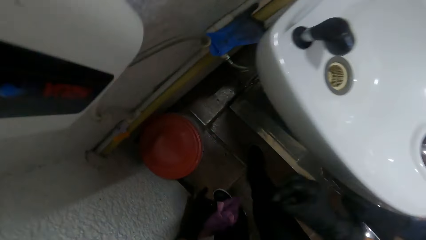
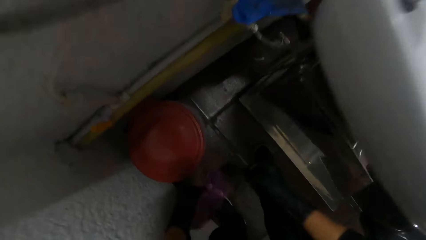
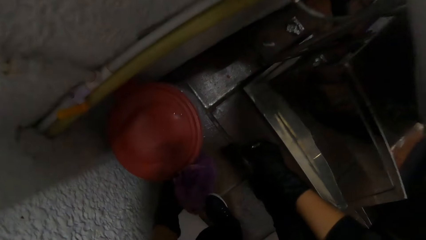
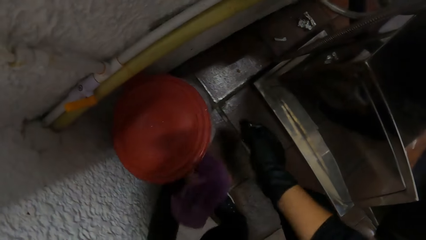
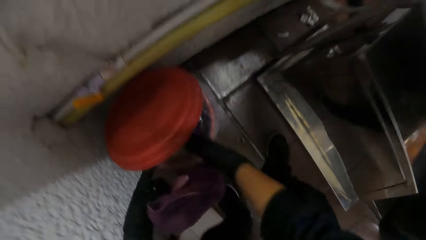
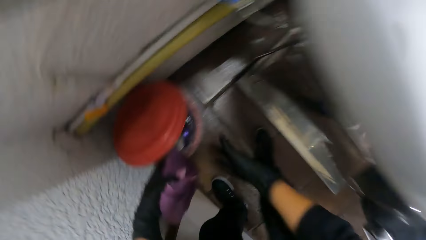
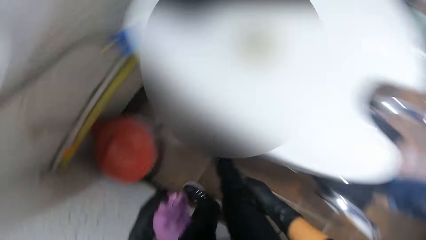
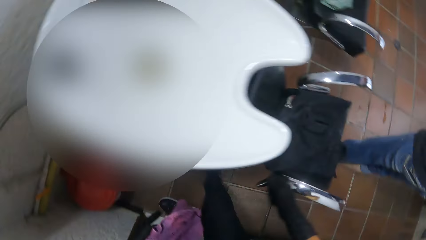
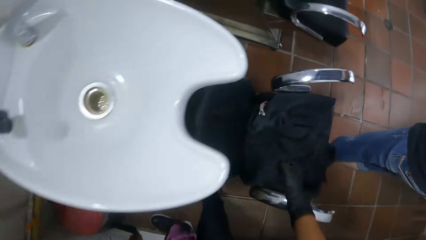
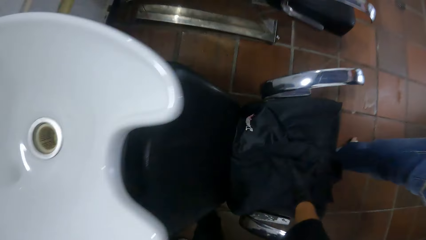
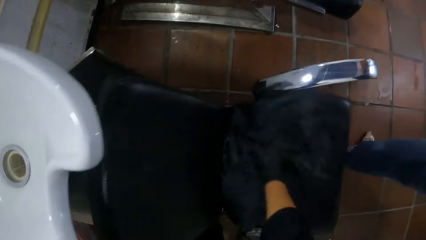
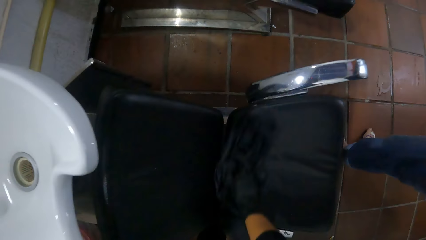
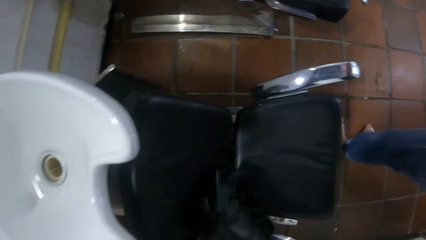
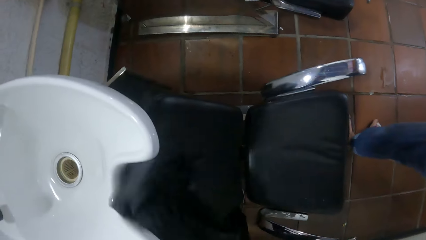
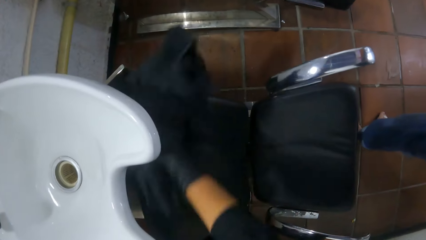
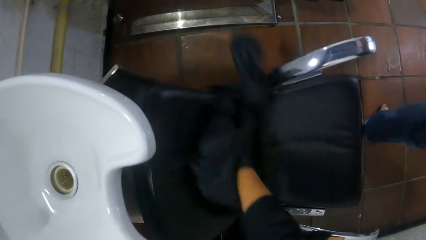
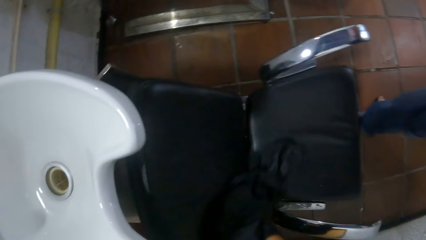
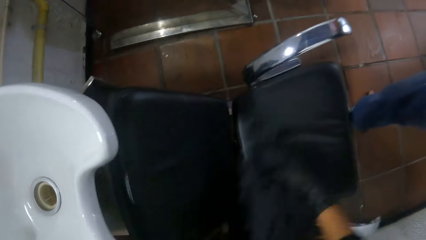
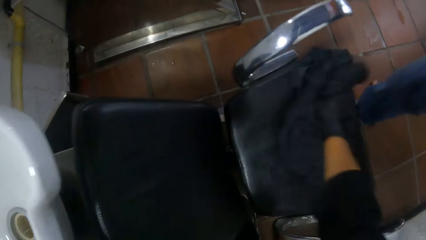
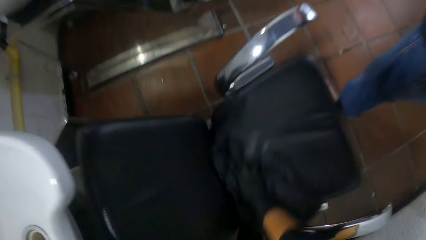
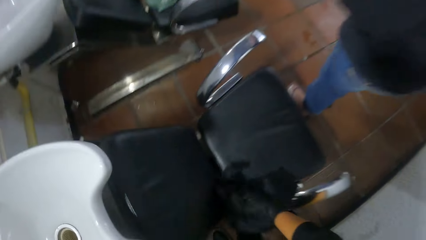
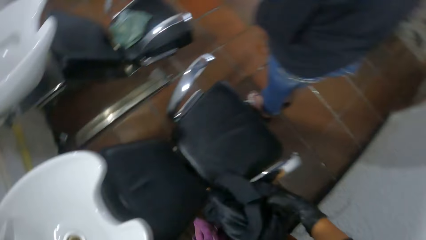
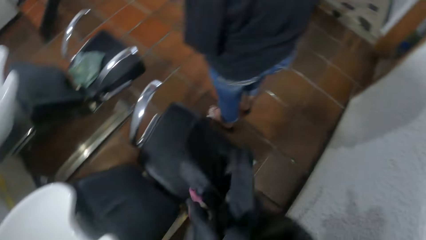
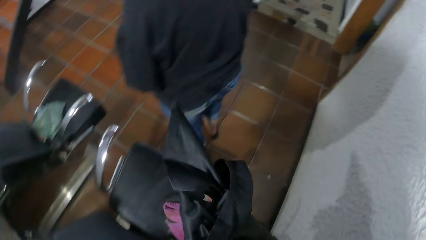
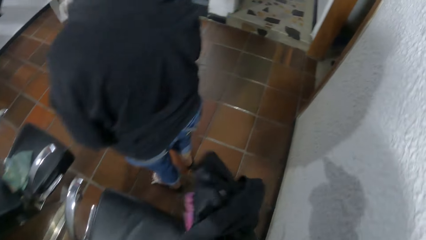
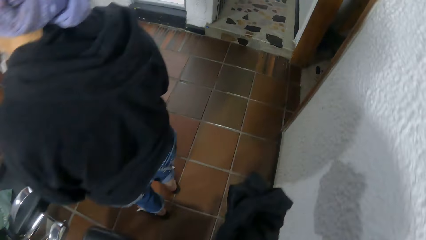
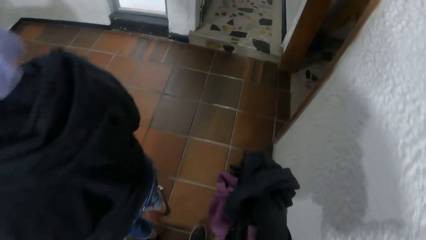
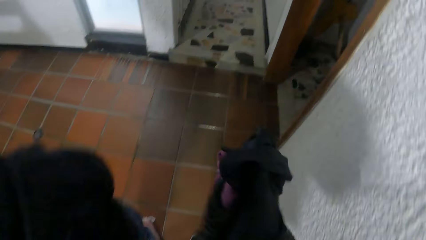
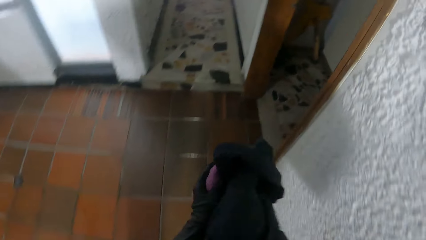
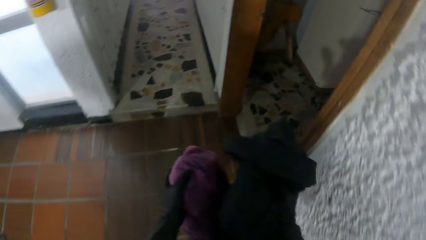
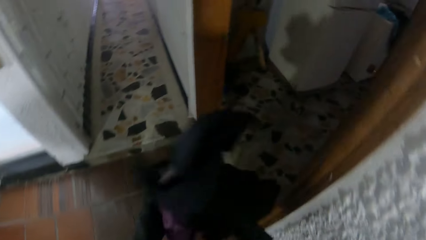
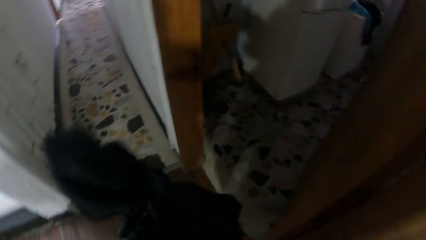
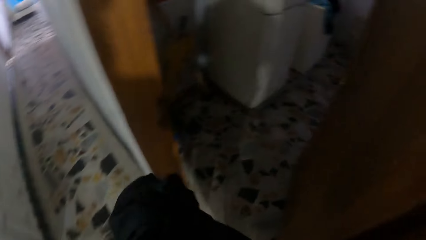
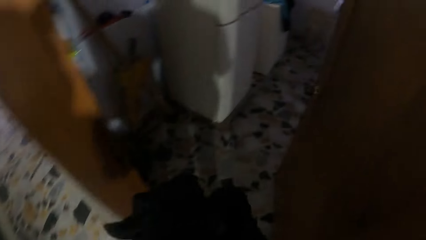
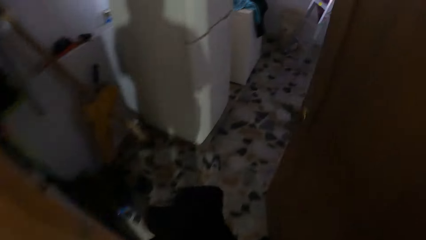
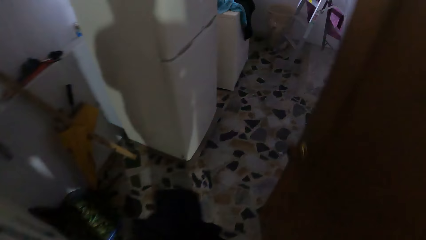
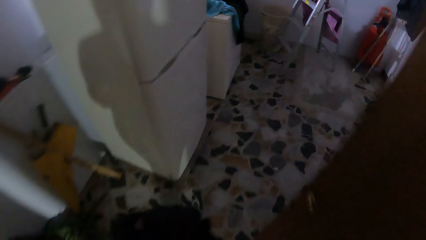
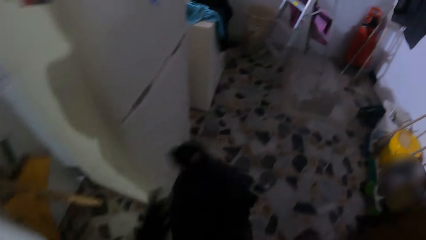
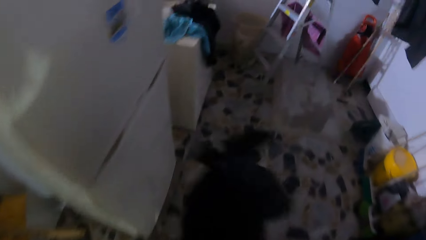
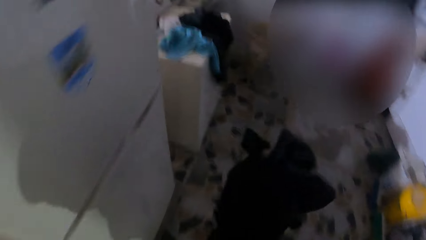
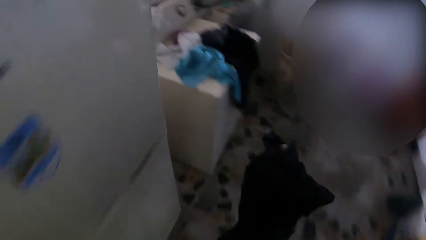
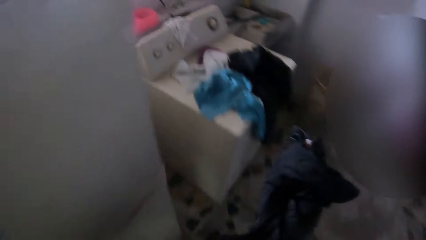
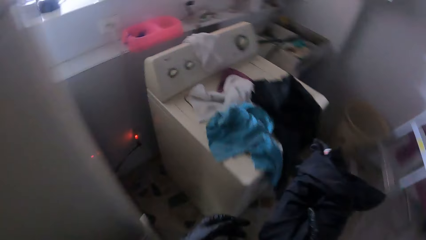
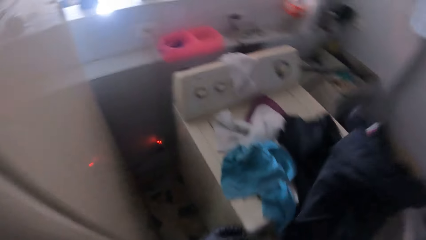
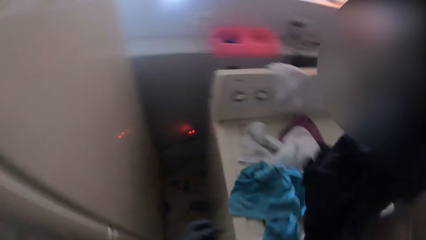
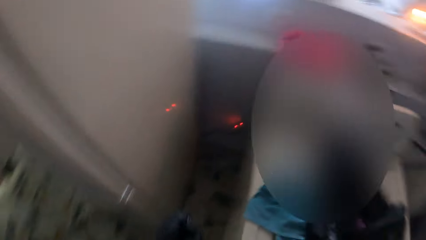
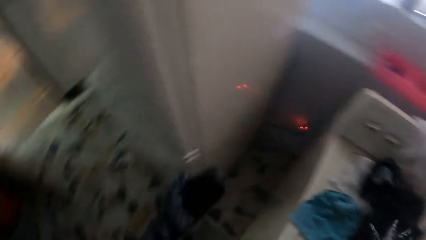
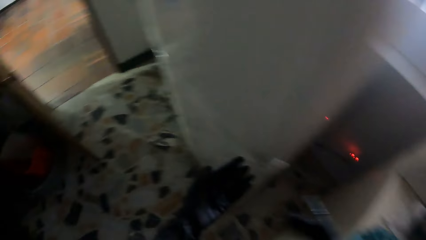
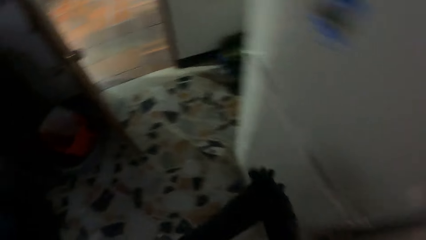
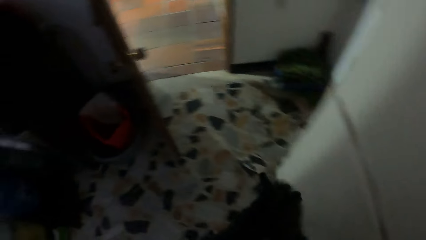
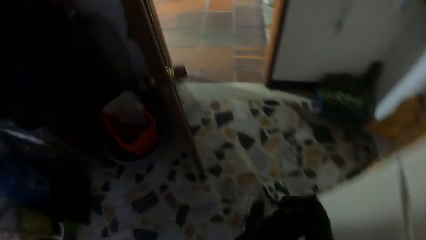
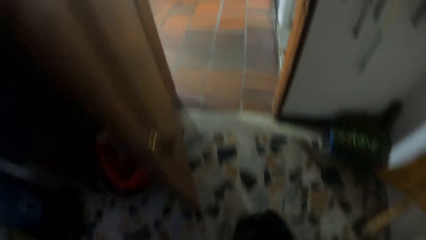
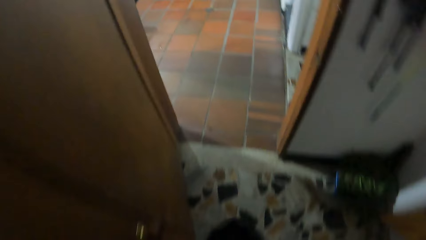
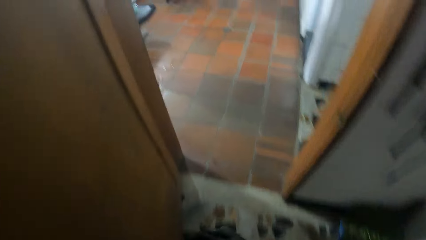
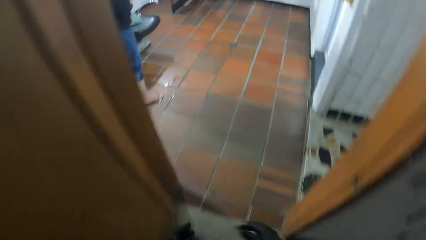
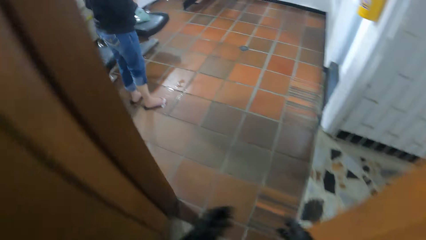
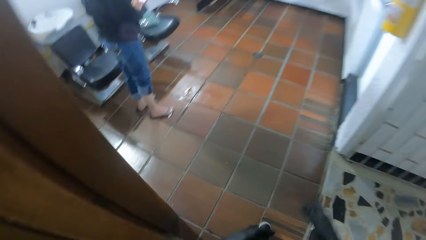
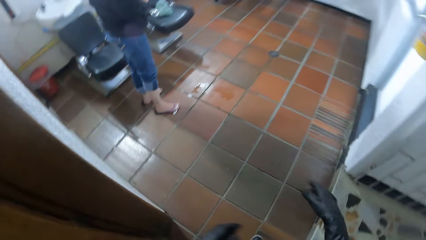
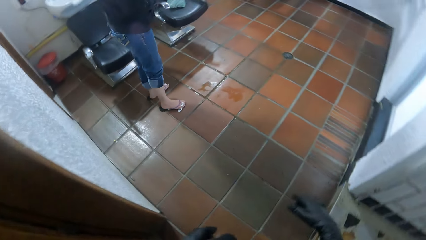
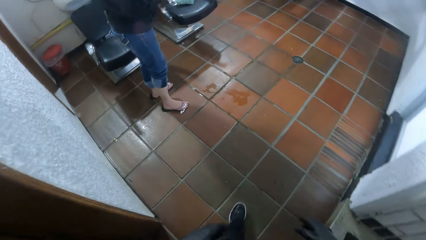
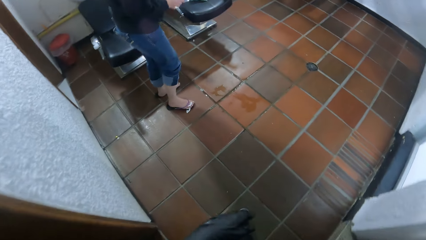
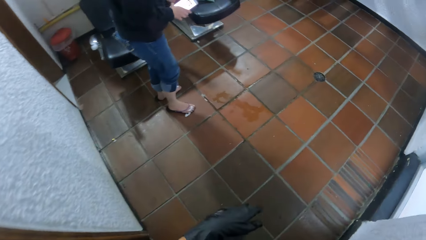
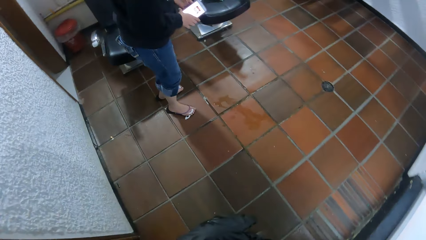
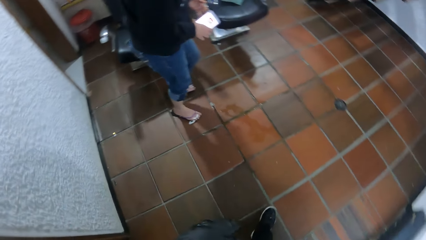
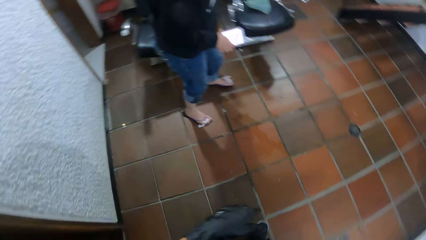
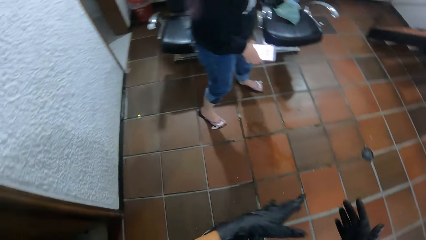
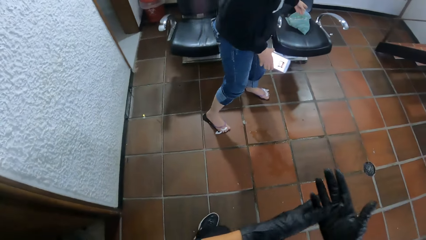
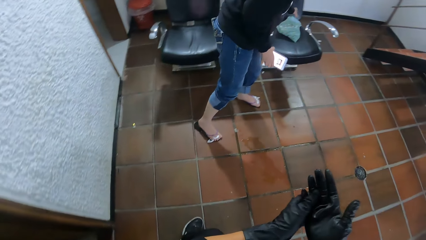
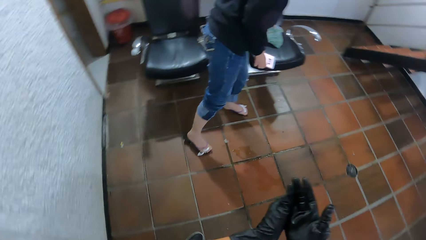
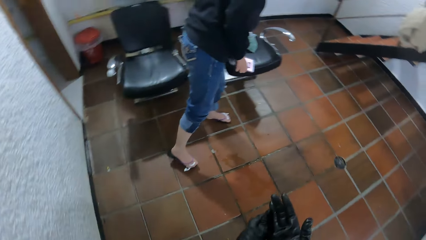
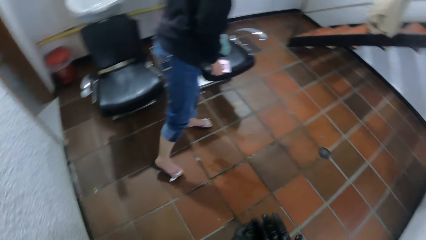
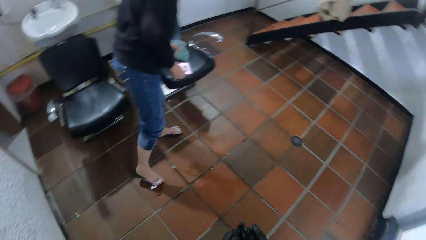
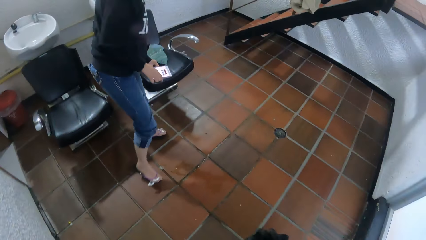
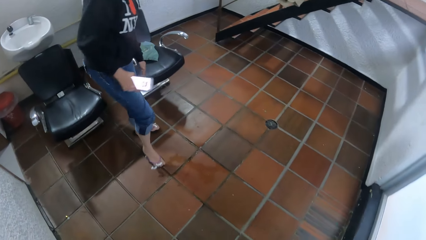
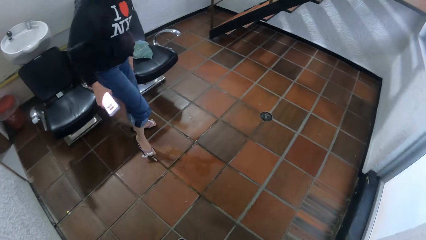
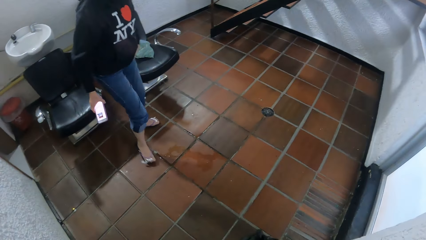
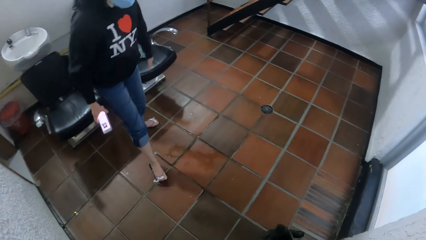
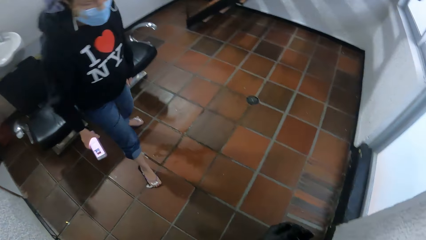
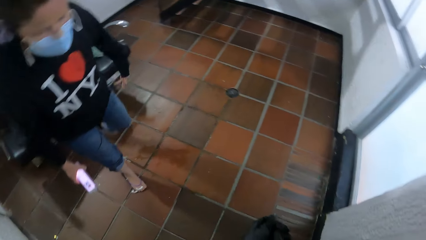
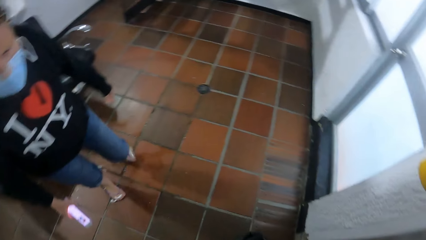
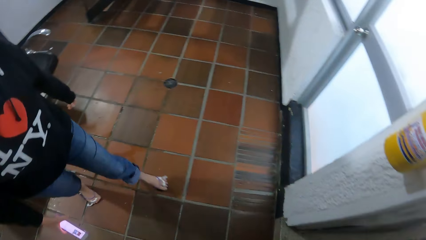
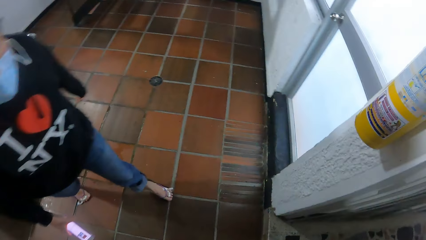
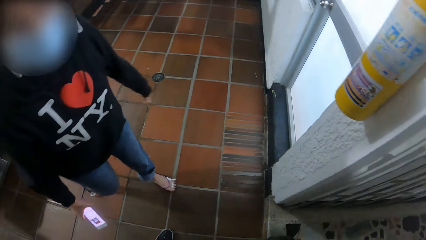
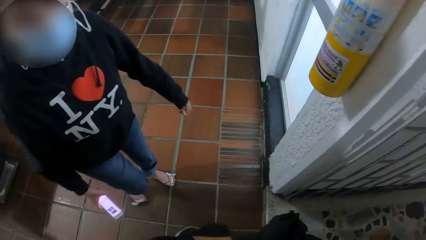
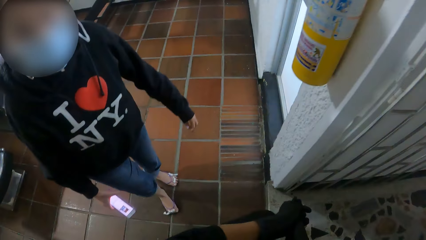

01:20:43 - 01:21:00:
The camera wearer opens the bin on the floor with her left hand. She disposes of the hair dirt in her right hand in the bin. She picks up the salon gown on the chair with her right hand. She wipes the chair with the salon gown in her right hand. She holds the salon gown and the towel in both hands. She walks into the laundry room. She dumps the salon gown and towel in her right hand on the washing machine. She walks out of the laundry room. The woman touches a bag on a chair with her left hand.
